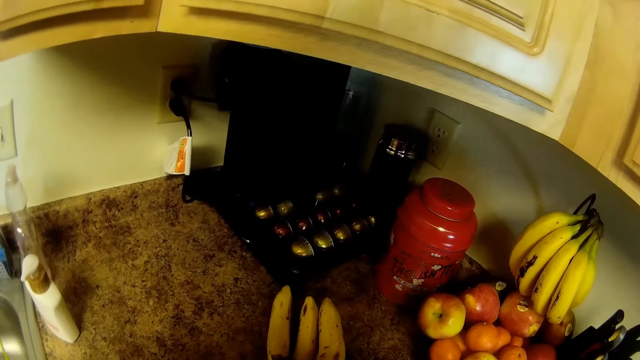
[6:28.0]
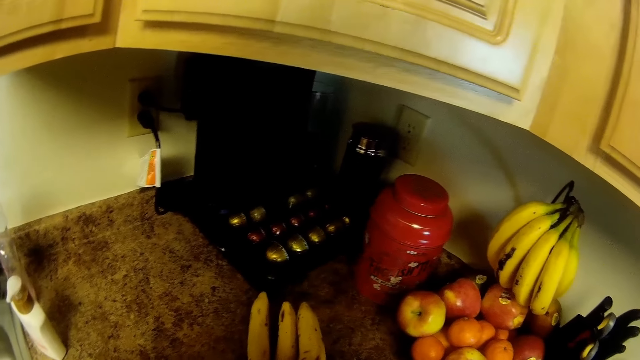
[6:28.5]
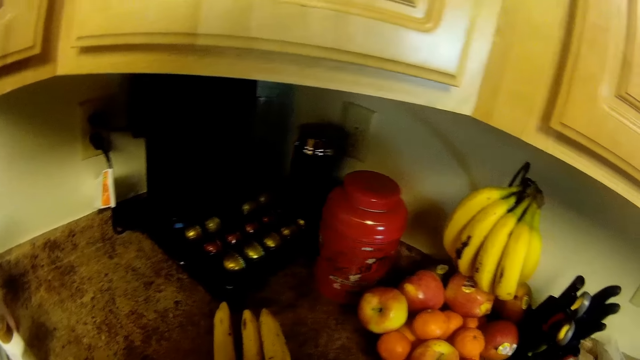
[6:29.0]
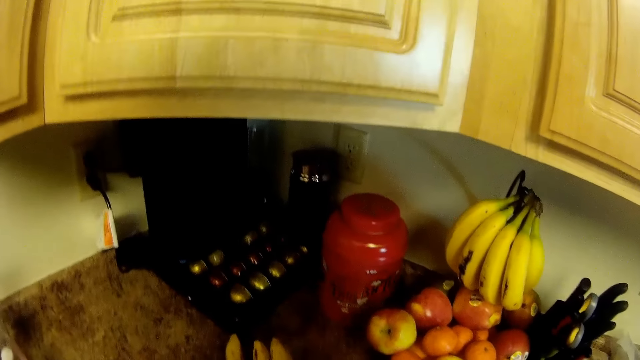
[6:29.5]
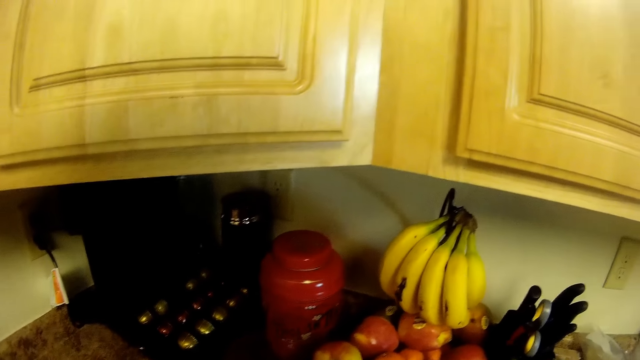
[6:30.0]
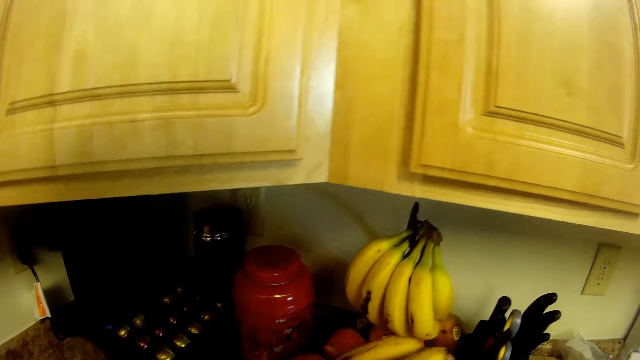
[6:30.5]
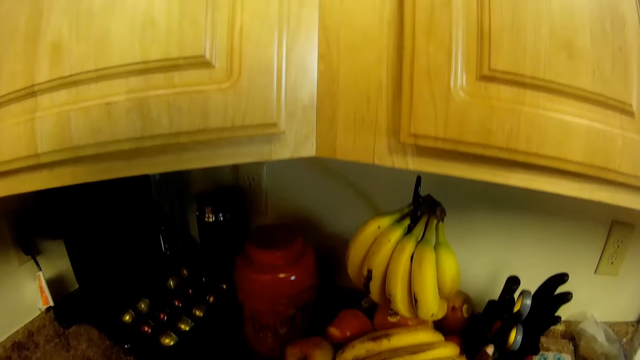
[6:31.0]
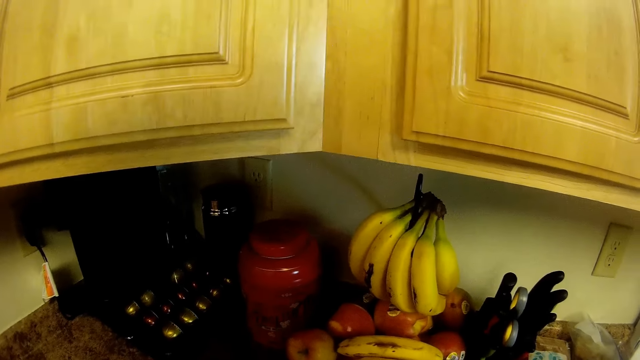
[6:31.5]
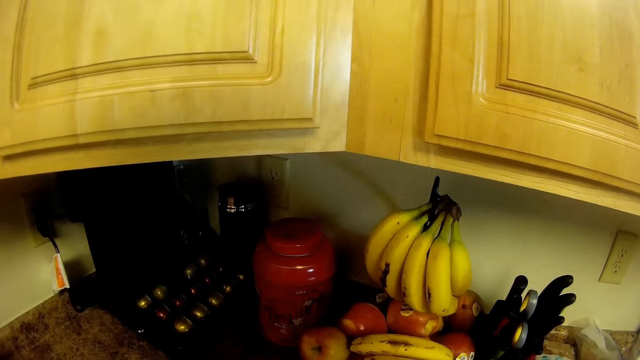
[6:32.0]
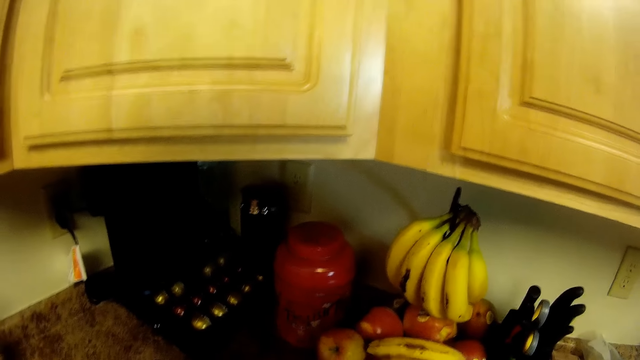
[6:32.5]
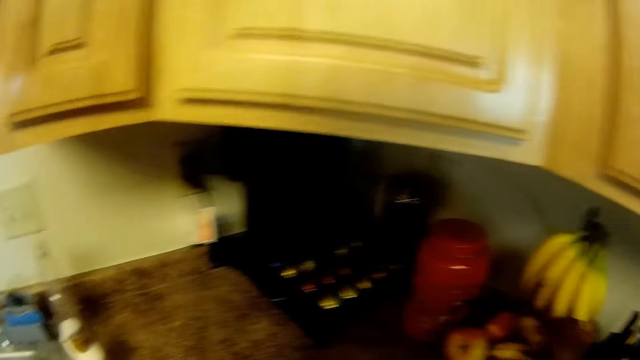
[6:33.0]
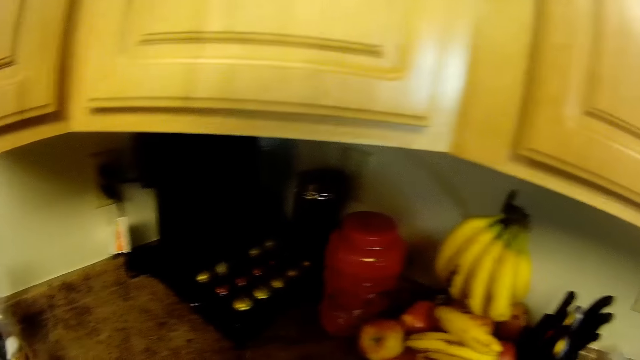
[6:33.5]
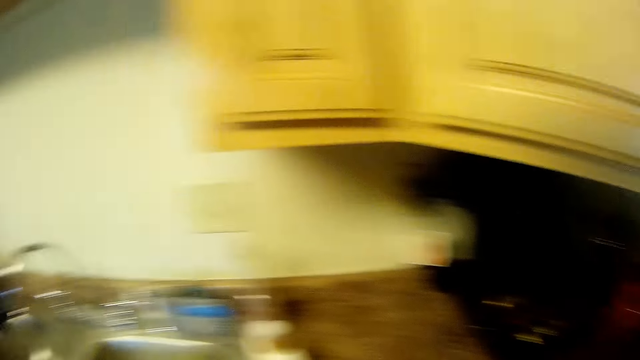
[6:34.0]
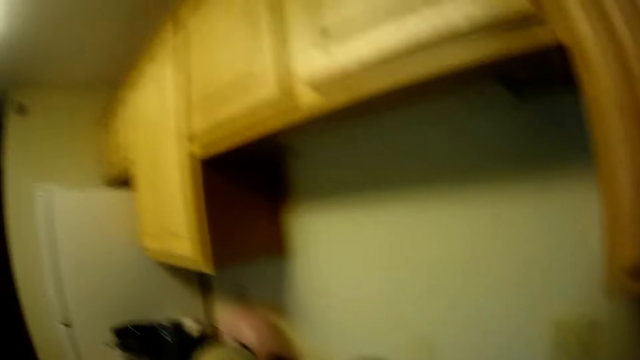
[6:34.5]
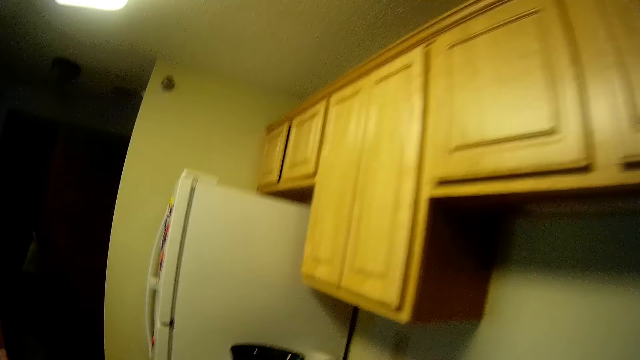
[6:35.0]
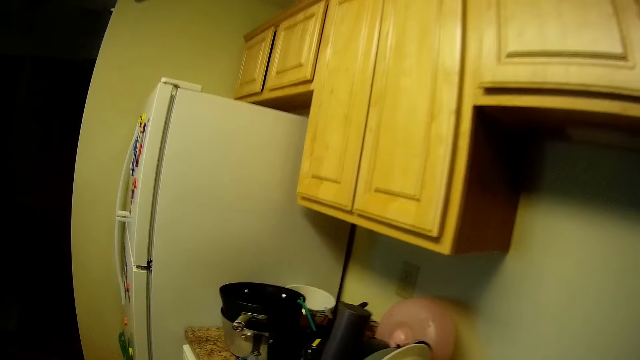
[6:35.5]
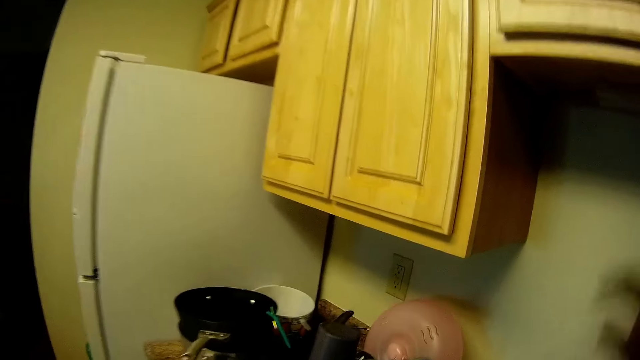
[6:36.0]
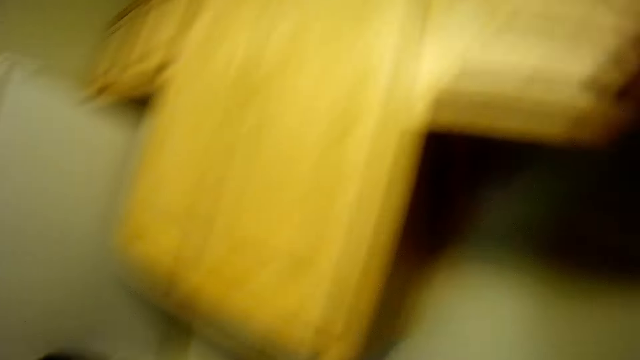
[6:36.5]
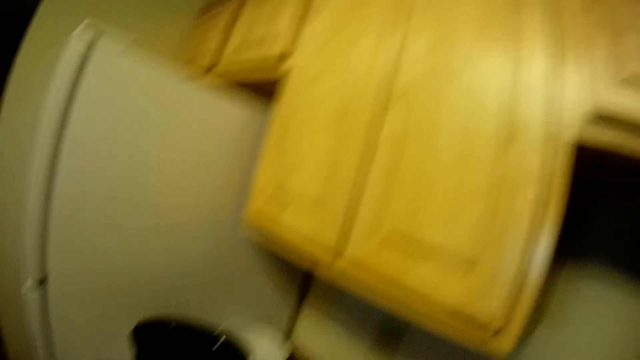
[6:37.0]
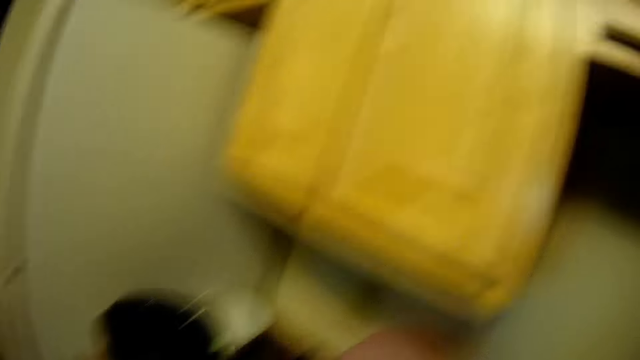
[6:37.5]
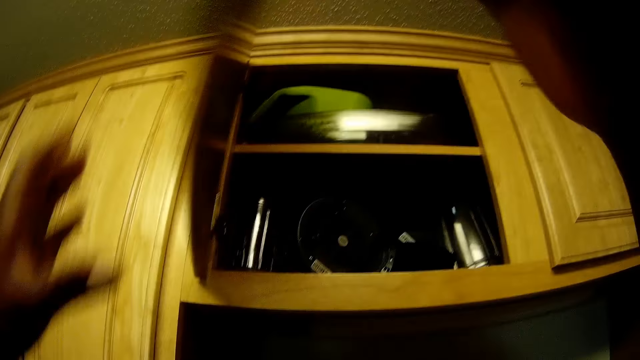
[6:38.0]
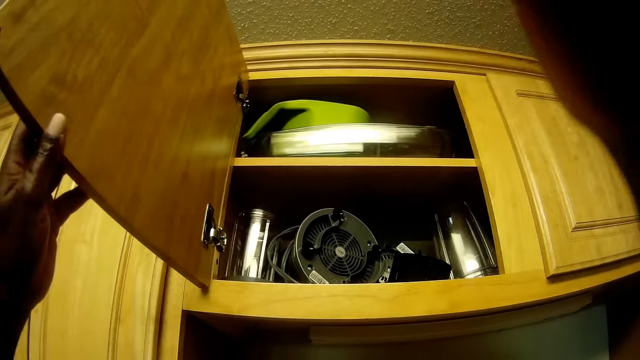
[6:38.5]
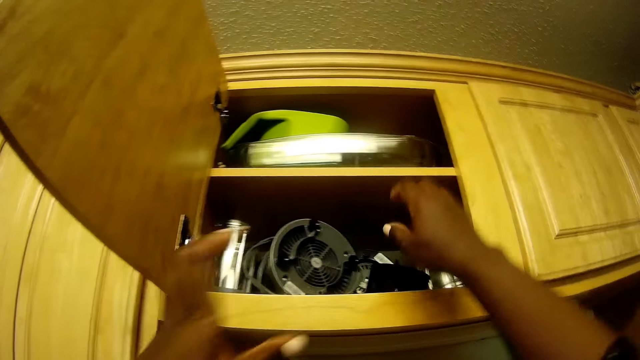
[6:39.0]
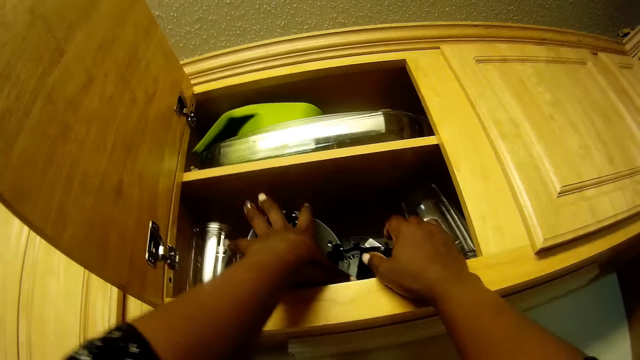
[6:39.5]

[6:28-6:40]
The camera wearer drops a hand of bananas on the apples in a basin with her right hand. She drops the banana on the apples with her right hand. She moves towards a sink. She opens a kitchen cabinet with her right hand. She holds the cabinet door with her left hand.

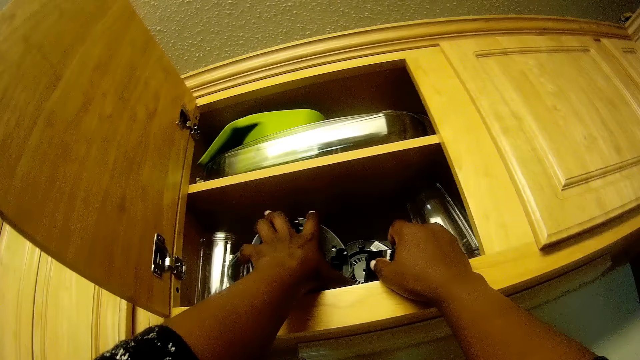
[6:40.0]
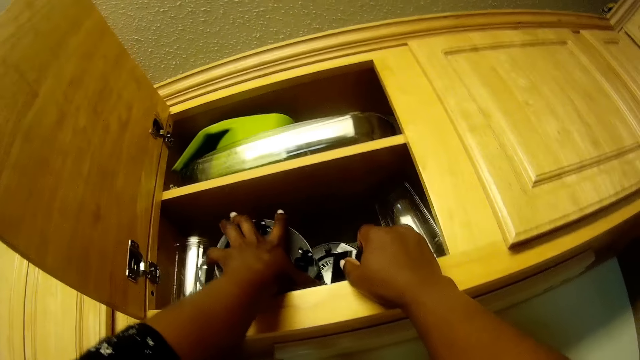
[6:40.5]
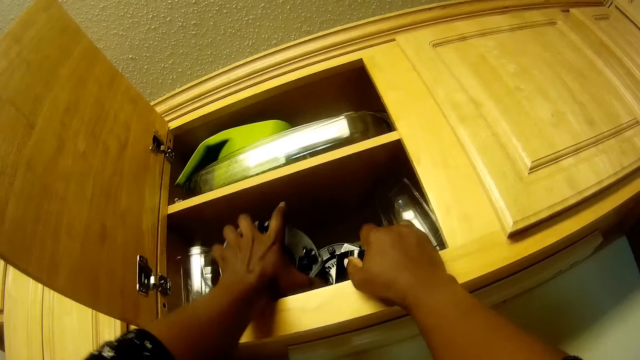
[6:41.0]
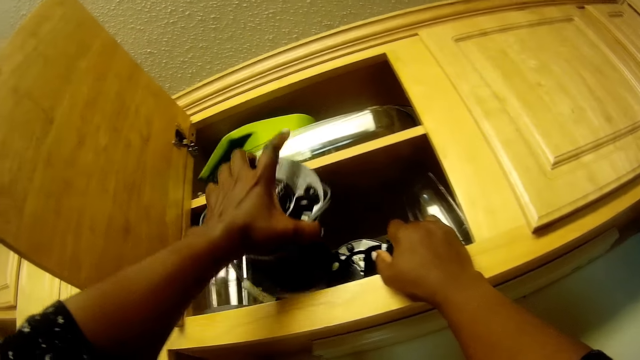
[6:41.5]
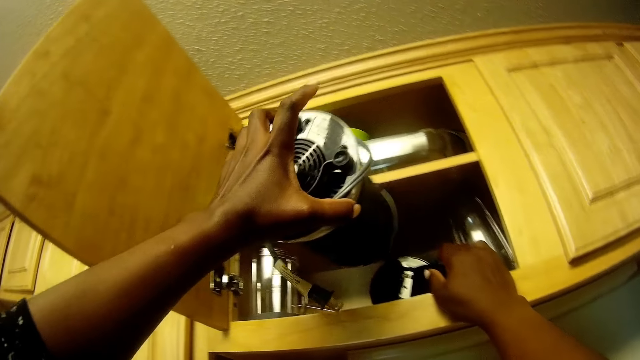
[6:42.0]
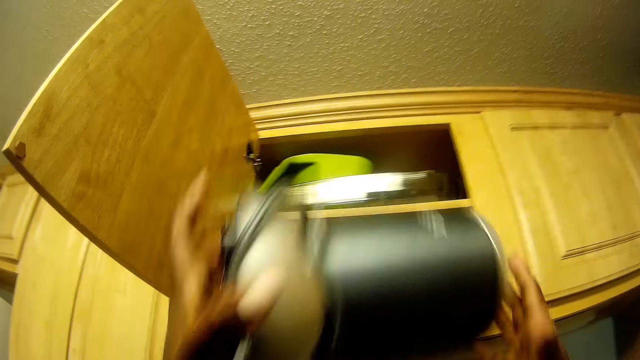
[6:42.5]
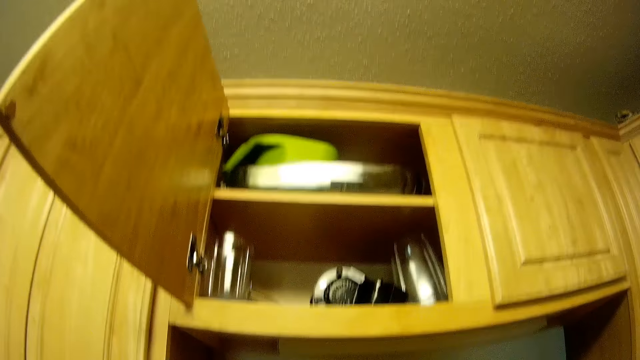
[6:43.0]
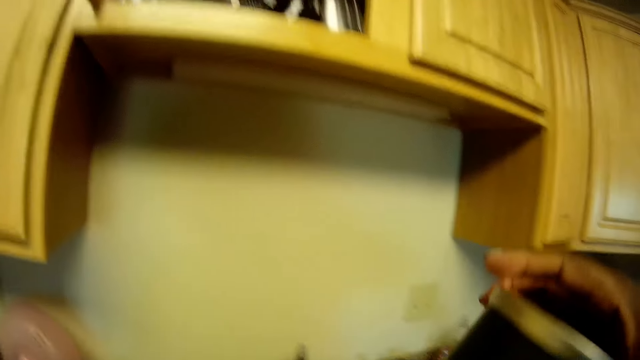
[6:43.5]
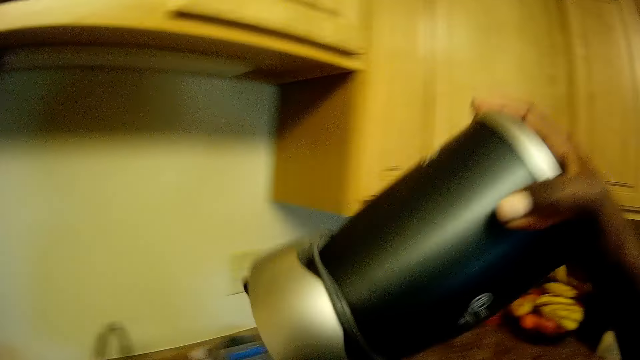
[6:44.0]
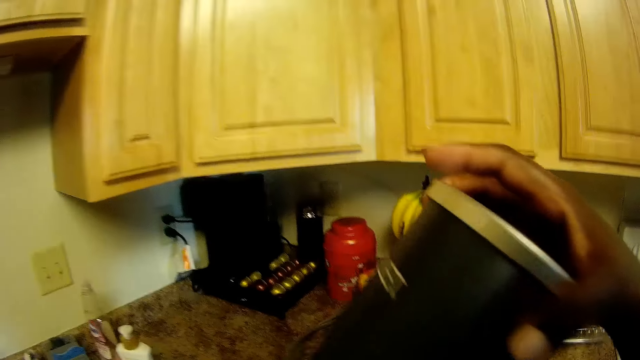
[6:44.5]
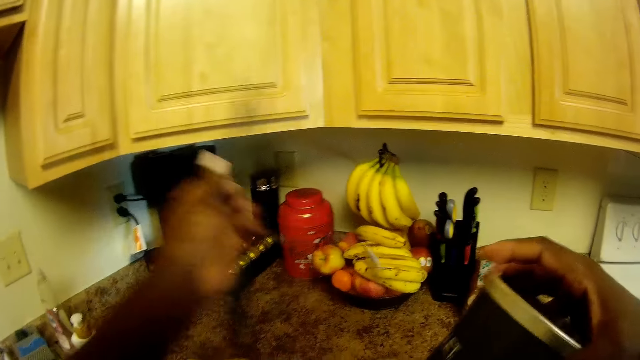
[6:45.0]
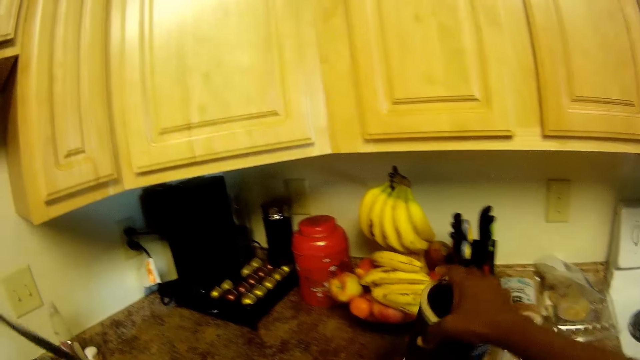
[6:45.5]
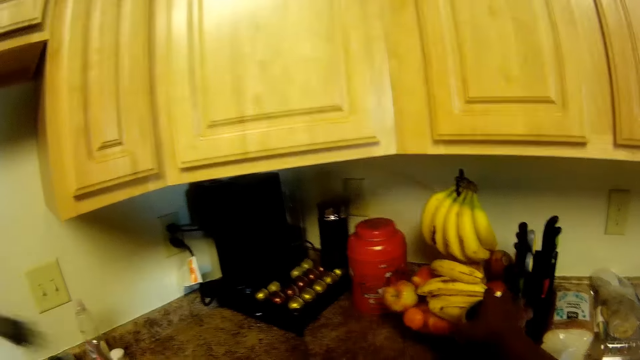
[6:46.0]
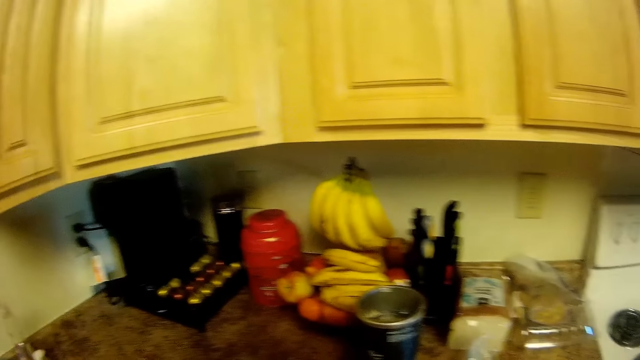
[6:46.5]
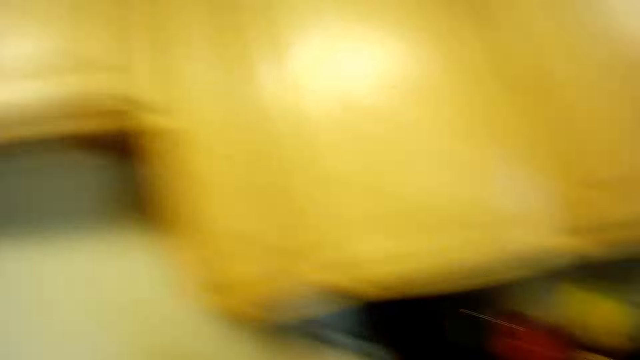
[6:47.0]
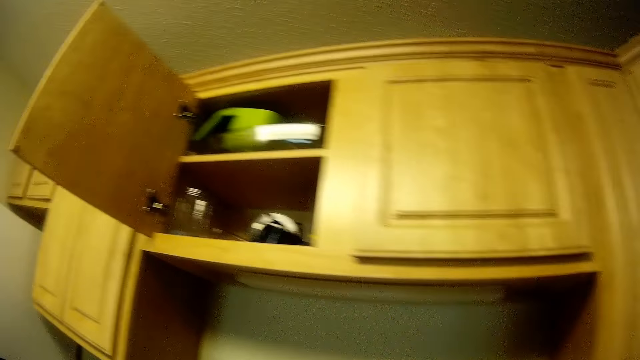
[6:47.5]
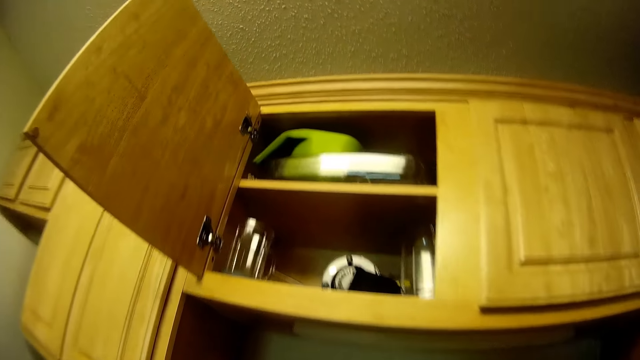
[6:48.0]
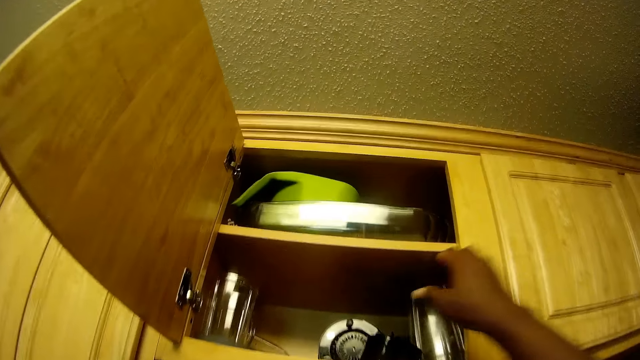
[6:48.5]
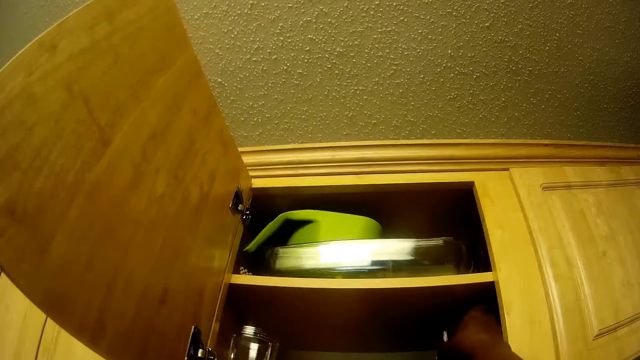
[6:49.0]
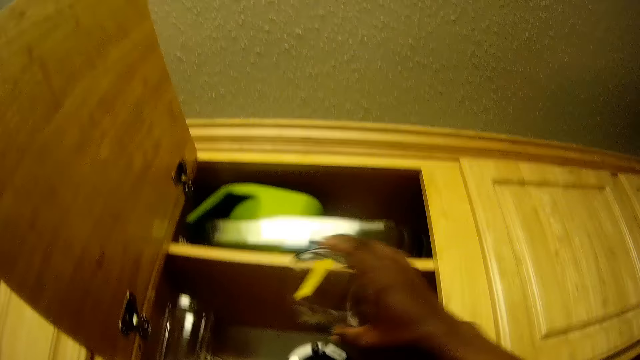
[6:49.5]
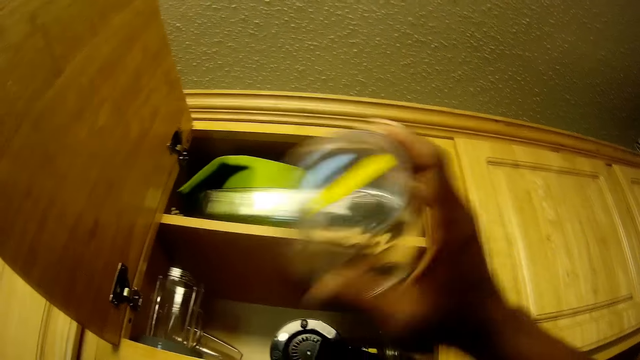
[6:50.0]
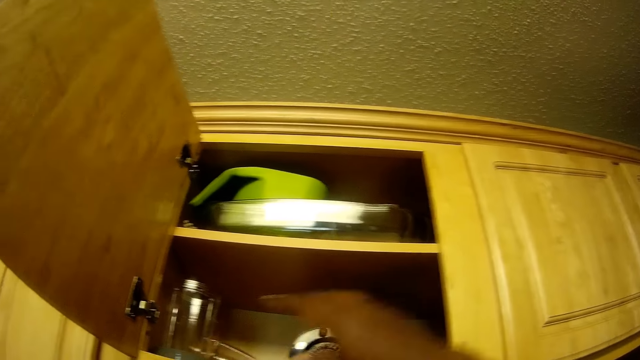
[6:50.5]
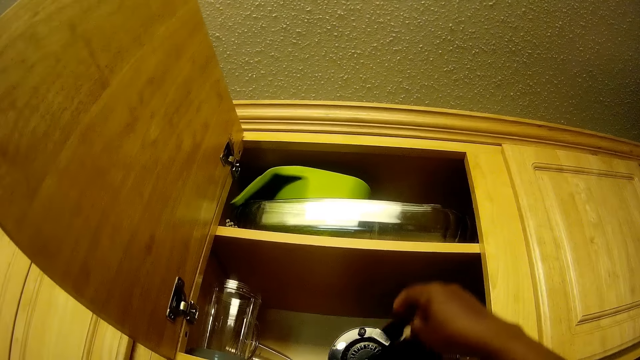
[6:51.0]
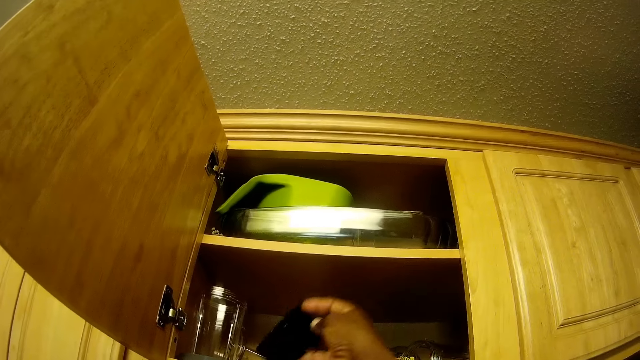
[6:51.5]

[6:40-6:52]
The camera wearer takes a blender from the cabinet with her left hand. She holds the blender with both hands. She pulls the blender cord with her left hand. She drops the blender on the countertop with her right hand. She passes the cord in her left hand to her right hand. She takes a cup from the cabinet with her right hand. She passes the cup in her right hand to her left hand. She takes a mug or blender lid from the cabinet with her right hand.
